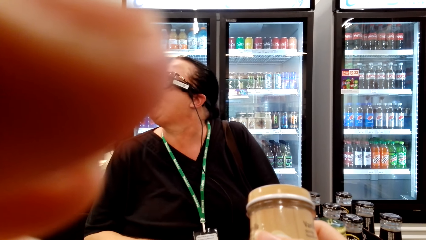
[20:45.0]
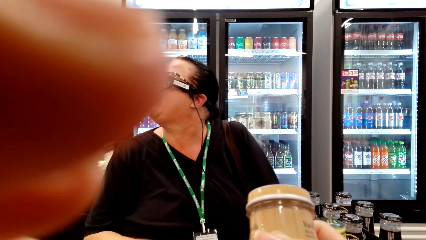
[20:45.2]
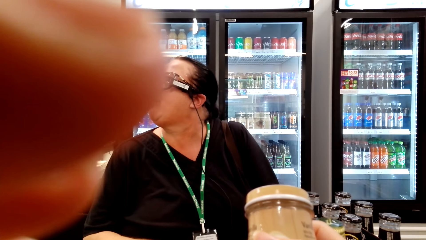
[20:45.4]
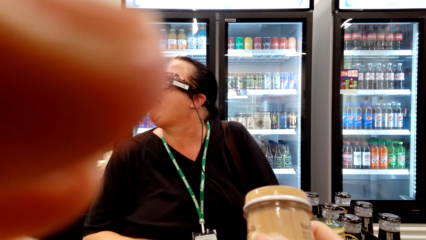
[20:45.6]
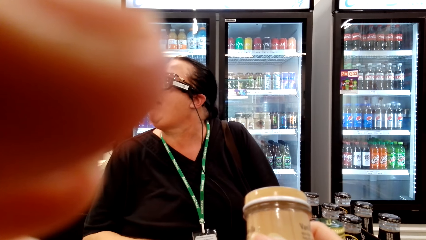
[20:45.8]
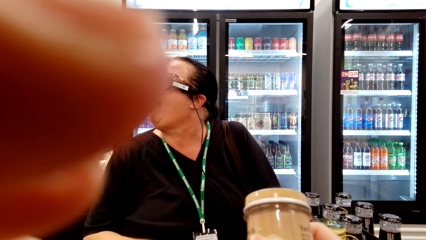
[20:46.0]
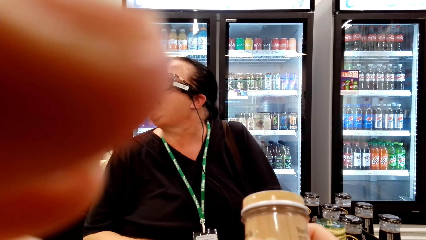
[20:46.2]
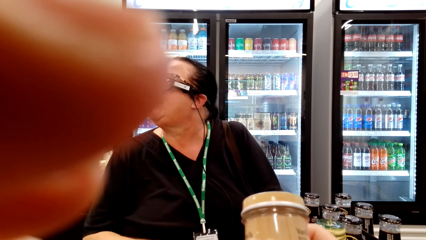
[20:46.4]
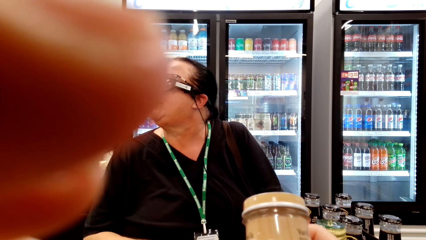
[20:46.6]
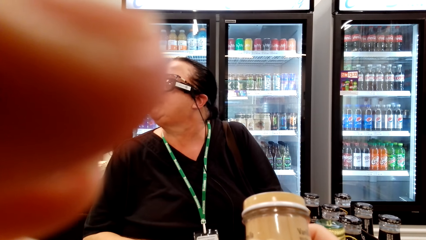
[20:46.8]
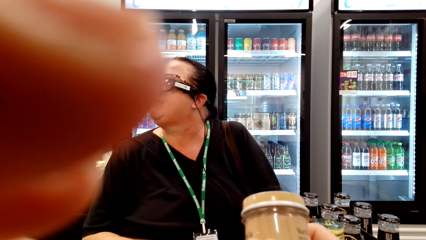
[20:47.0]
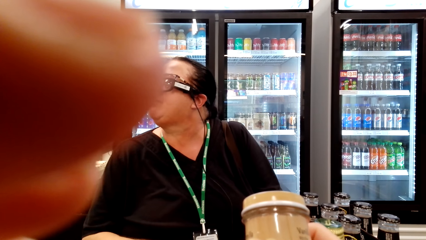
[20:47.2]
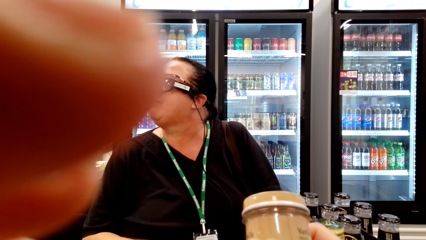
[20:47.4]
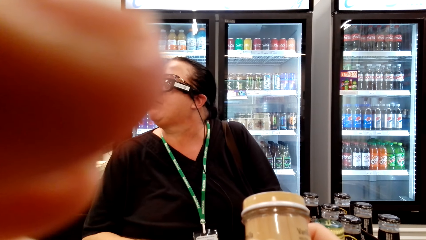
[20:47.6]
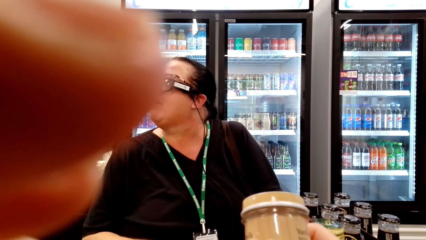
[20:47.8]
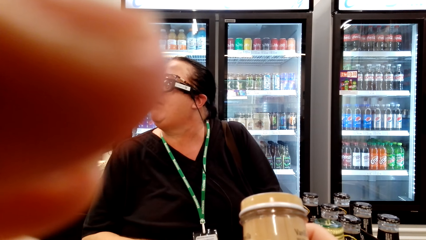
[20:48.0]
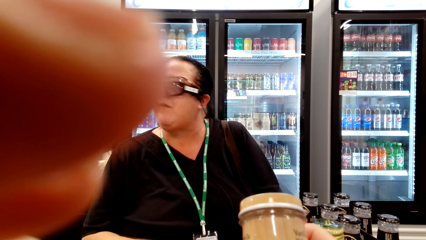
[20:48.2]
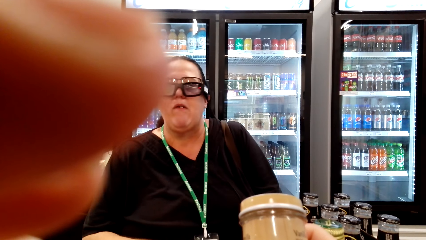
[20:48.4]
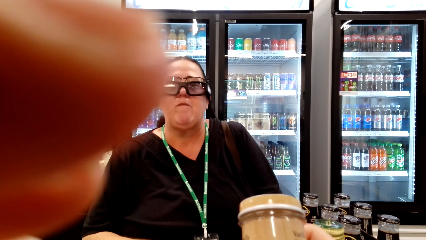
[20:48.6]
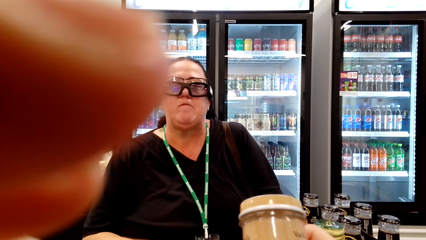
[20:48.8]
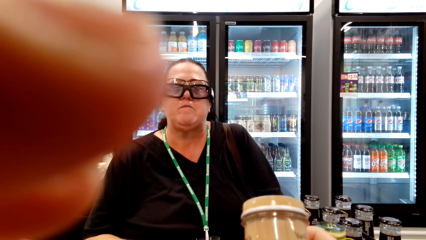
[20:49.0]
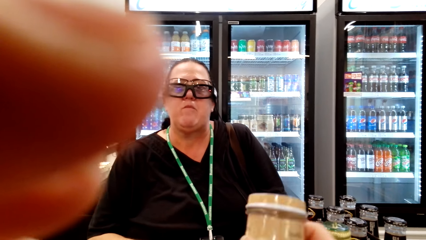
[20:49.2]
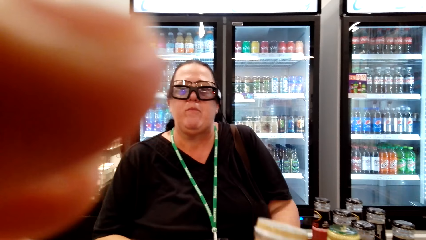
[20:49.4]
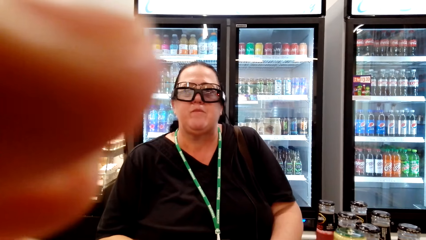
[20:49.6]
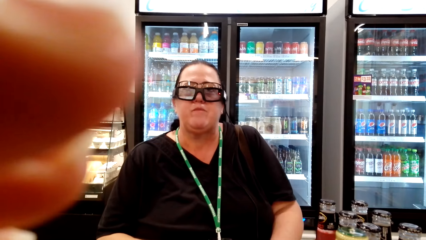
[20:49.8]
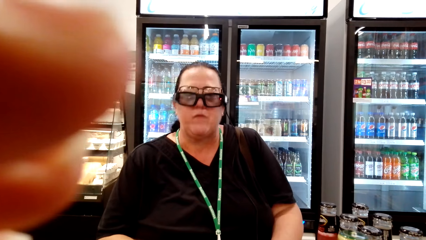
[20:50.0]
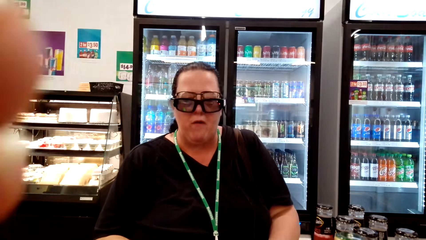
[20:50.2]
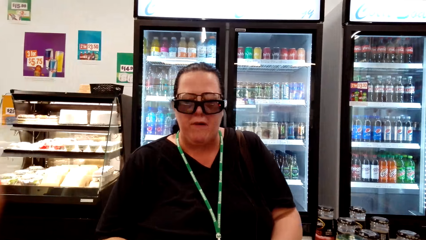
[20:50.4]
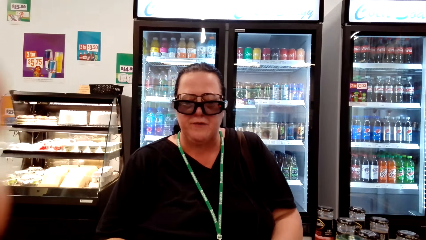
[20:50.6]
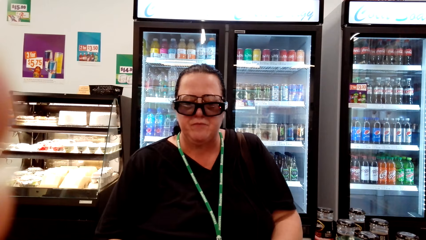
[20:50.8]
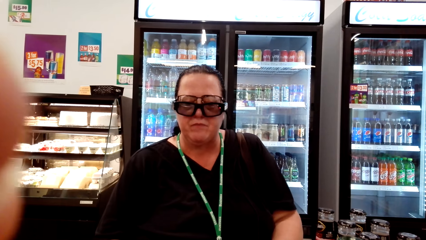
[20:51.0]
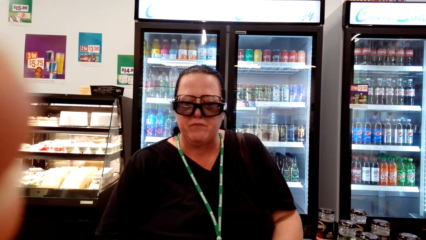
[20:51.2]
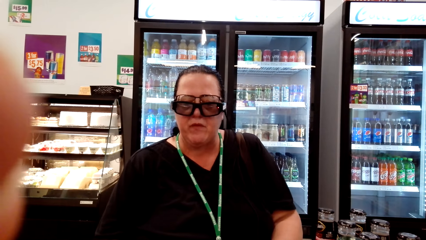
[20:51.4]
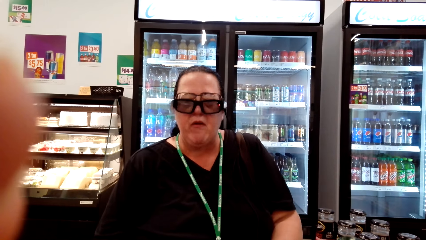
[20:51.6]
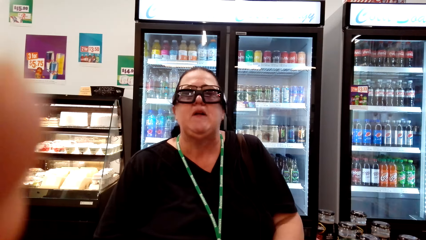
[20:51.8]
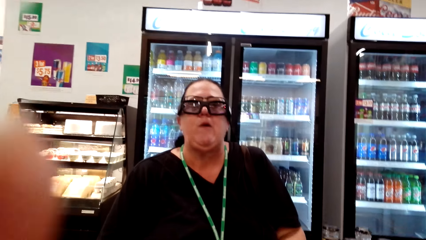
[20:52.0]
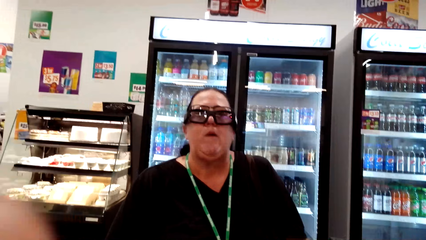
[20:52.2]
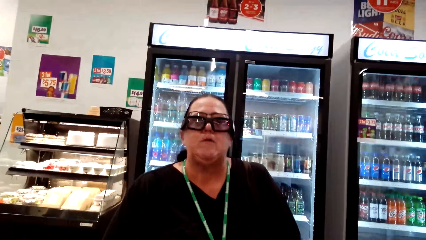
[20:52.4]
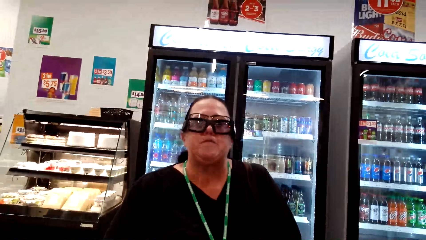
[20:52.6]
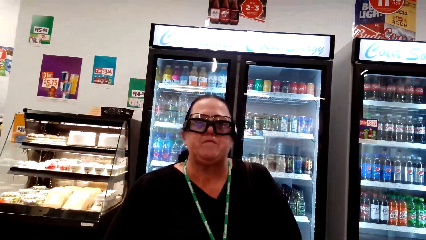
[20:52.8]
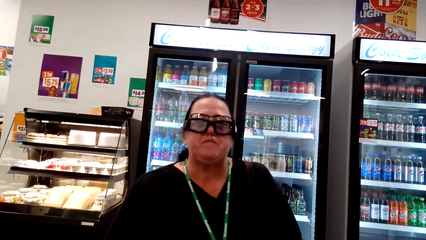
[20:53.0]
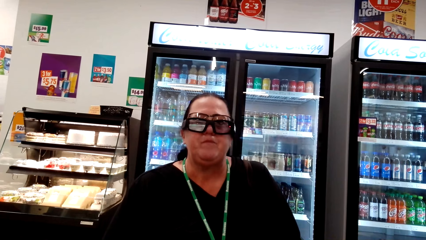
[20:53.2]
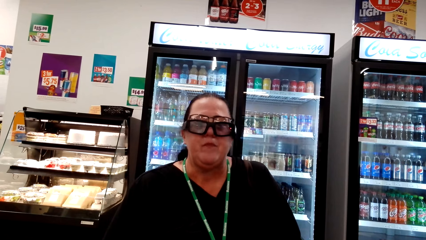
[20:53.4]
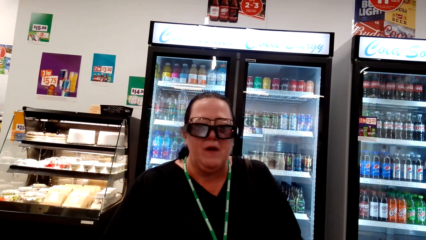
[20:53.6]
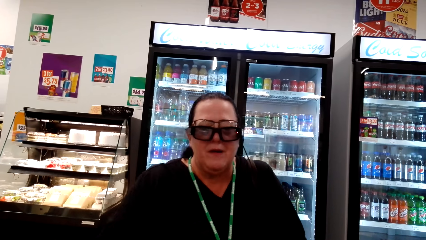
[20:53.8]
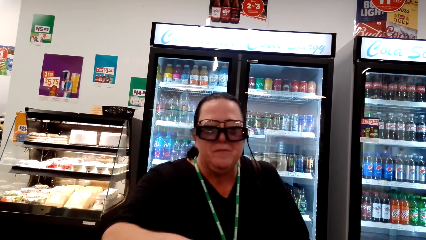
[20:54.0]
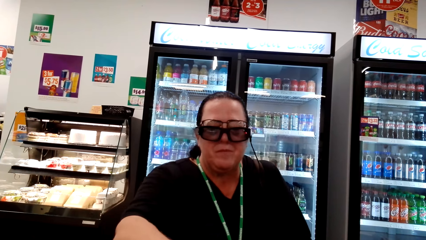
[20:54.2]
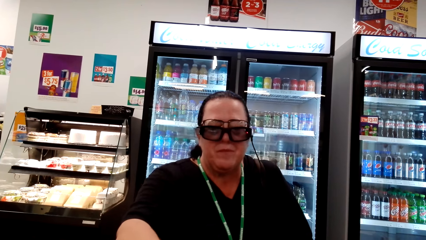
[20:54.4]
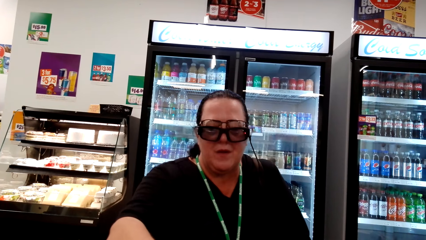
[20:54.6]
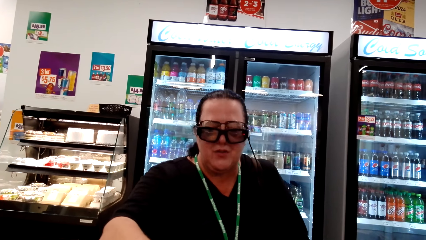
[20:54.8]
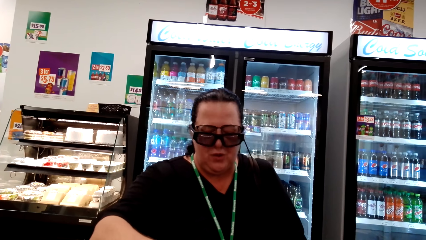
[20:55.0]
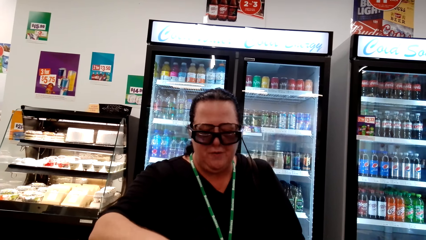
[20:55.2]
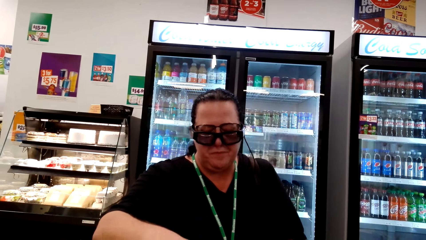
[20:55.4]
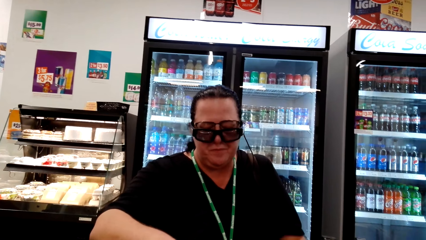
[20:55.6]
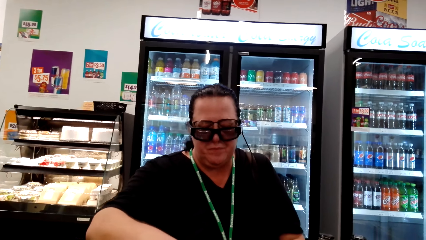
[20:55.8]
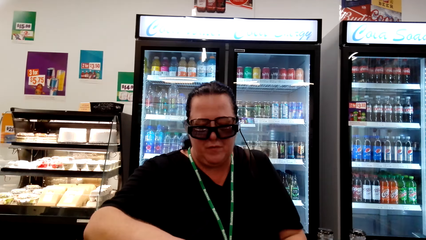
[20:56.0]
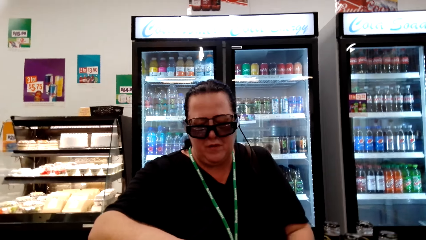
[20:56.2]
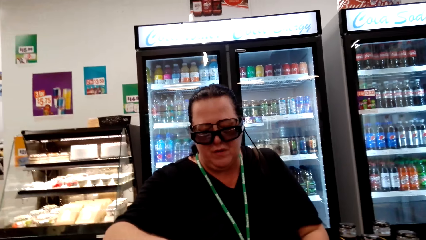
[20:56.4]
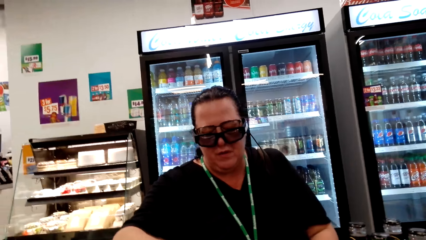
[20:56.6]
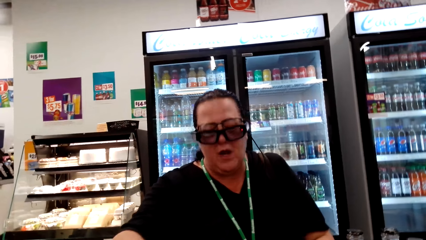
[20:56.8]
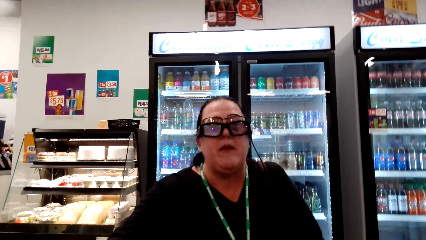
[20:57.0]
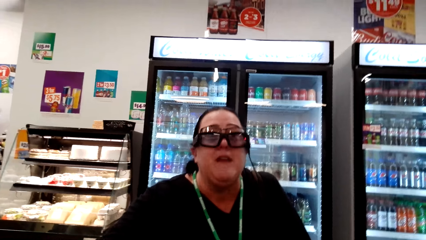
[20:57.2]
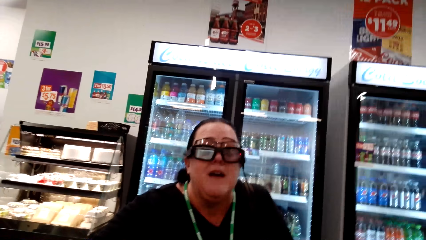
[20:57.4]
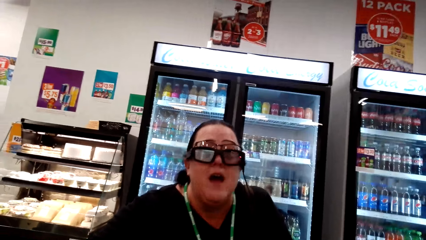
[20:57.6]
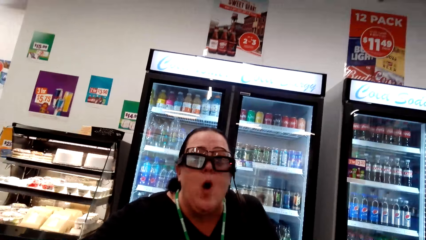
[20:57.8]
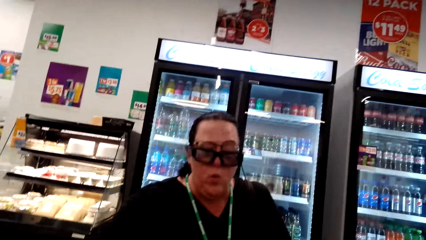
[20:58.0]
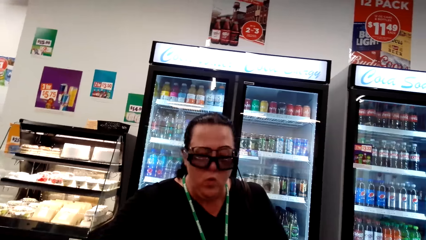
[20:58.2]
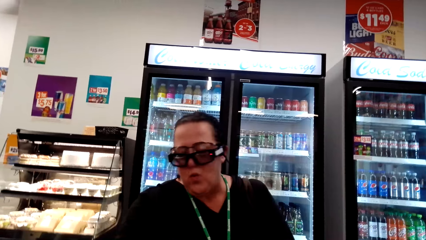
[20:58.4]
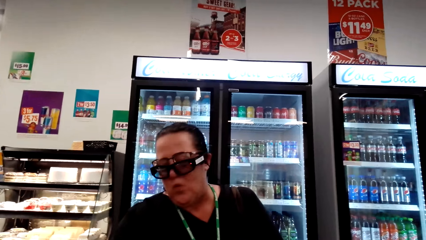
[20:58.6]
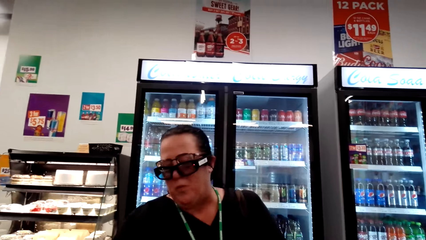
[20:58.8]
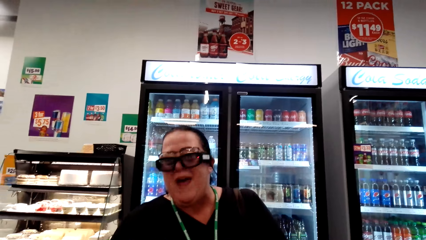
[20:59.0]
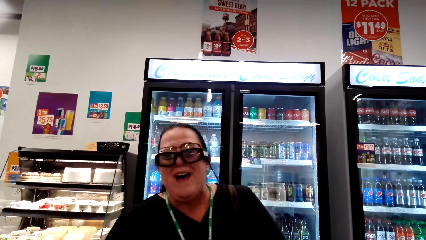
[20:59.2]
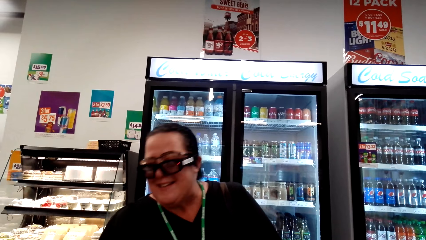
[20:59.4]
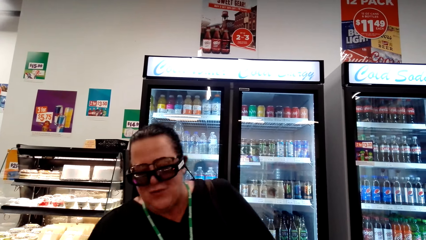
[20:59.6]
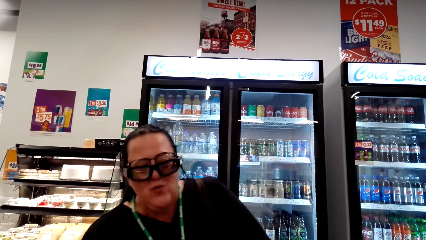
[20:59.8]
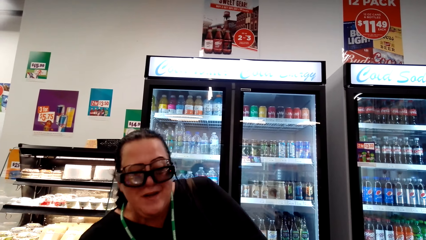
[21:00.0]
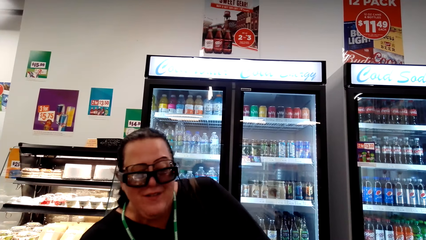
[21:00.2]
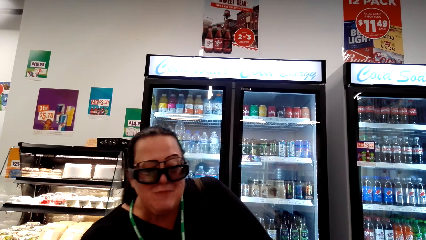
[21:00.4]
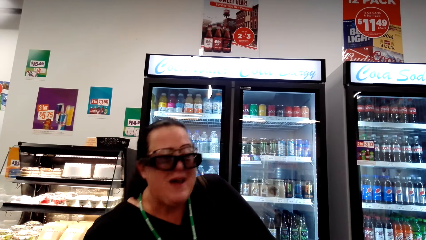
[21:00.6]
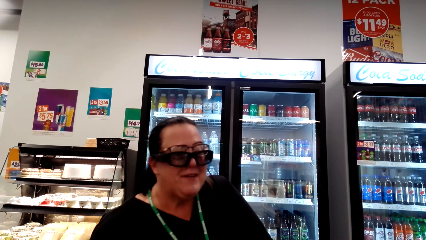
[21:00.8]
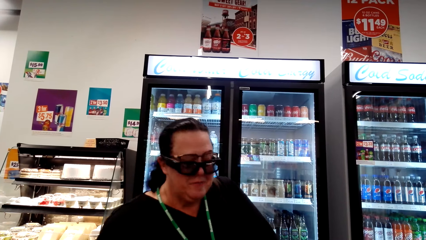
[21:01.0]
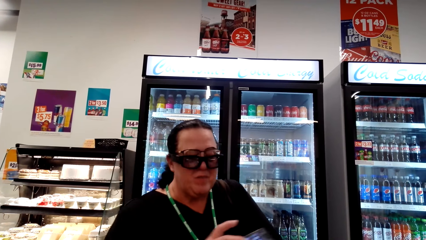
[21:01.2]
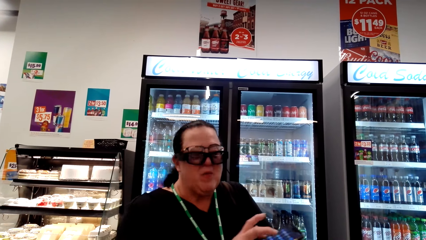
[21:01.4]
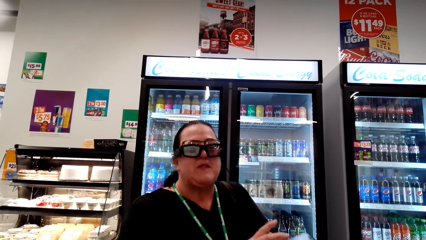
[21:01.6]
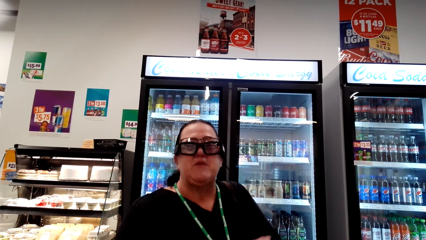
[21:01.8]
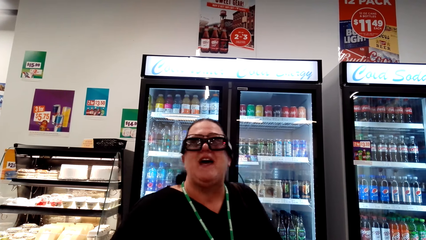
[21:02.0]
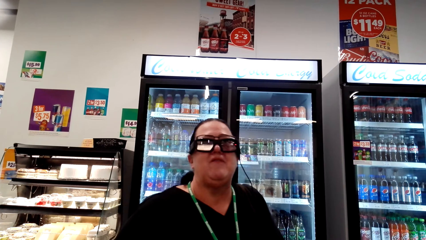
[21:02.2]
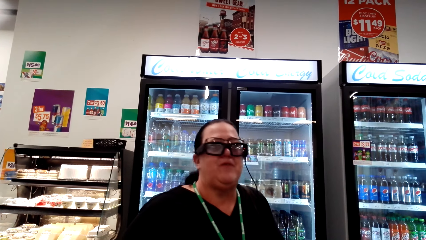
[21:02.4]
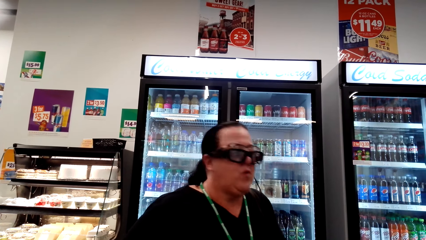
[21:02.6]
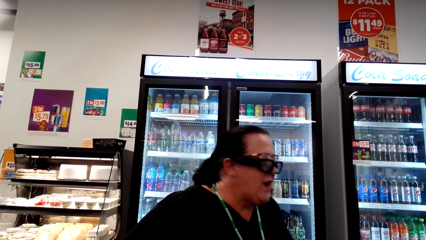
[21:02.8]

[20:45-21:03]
A woman looks aside while chewing and looks to the front. The camera wearer converses with a man. She puts the drink on the table. The man converses with the camera wearer. The woman lifts her head up. The camera wearer drops her hand off. She converses with the man. Another woman converses with the camera wearer. The camera wearer converses with the other woman. The first woman slants slightly and sits upright.
